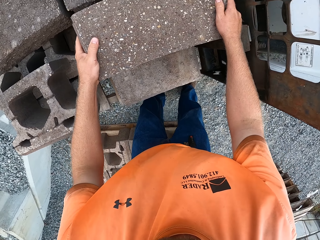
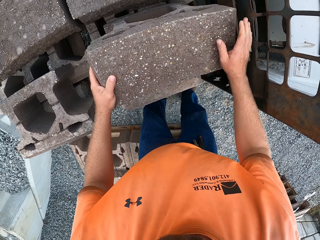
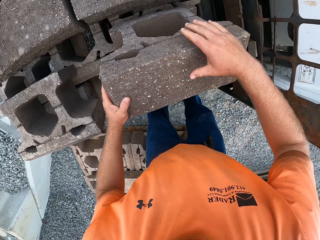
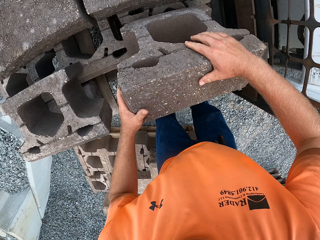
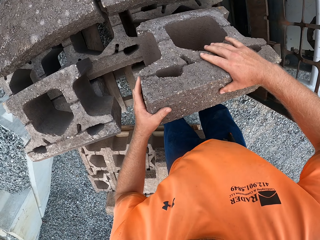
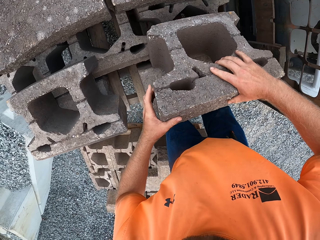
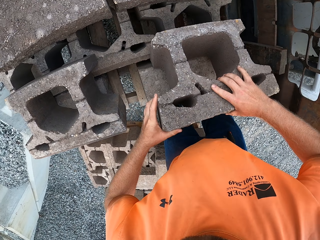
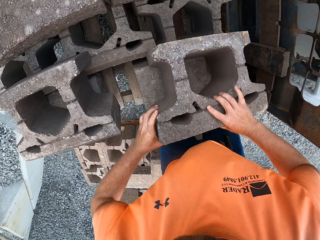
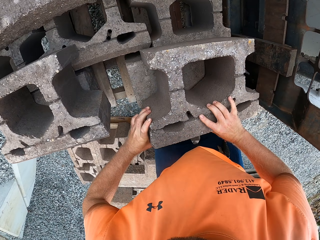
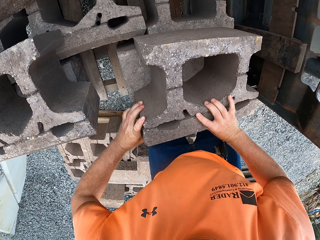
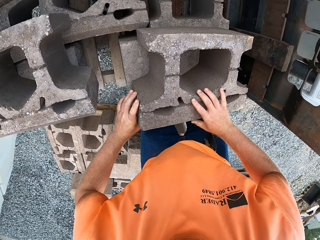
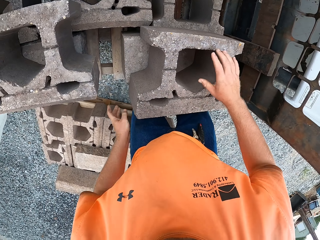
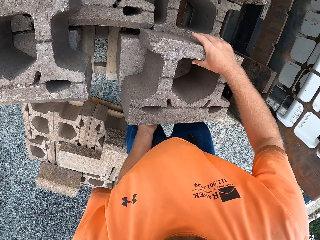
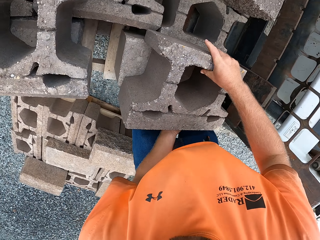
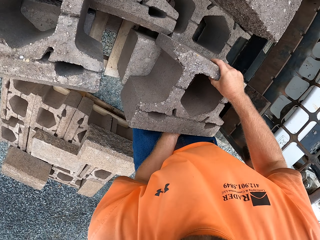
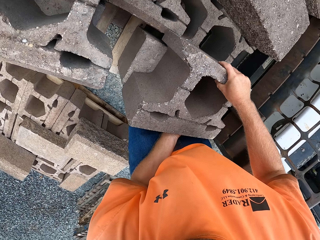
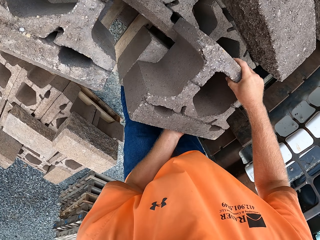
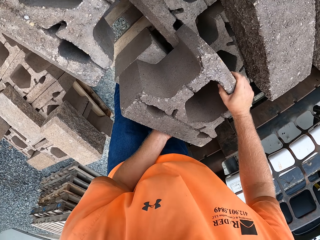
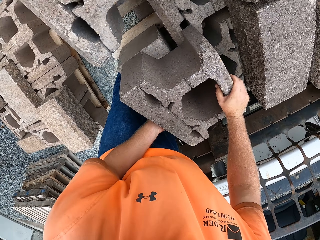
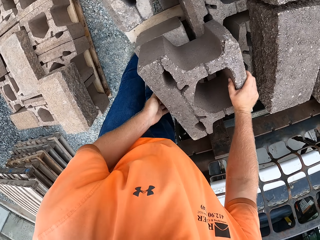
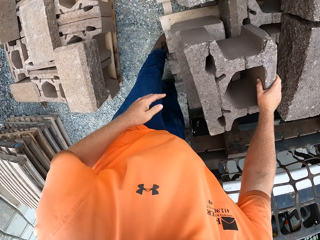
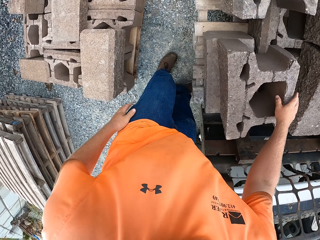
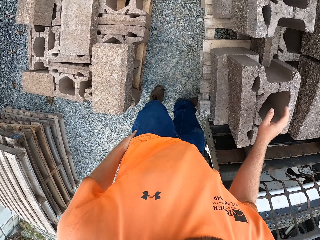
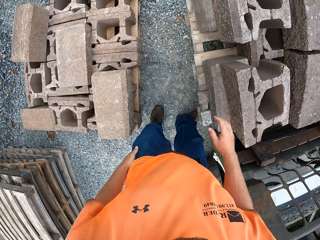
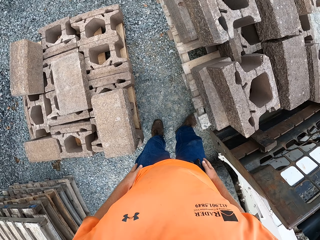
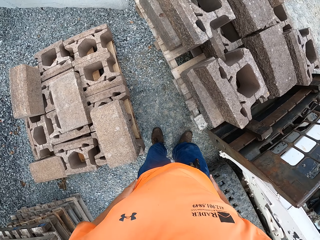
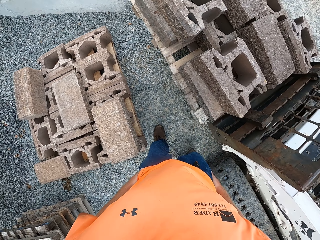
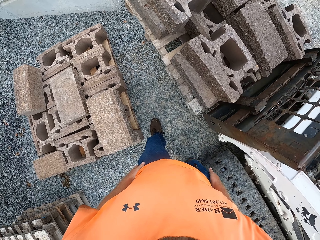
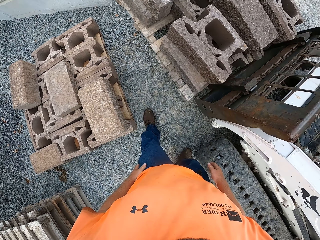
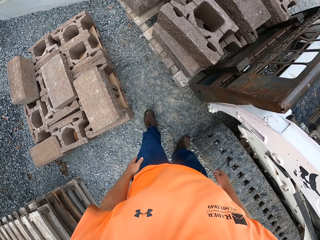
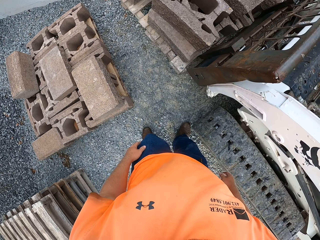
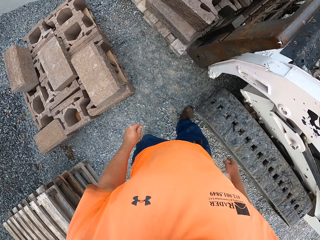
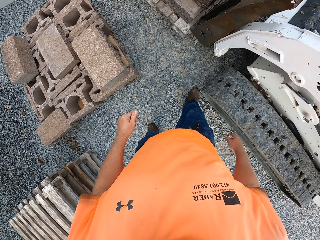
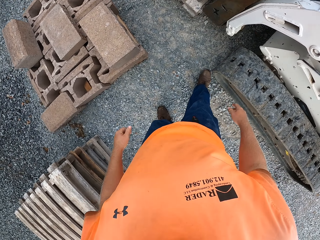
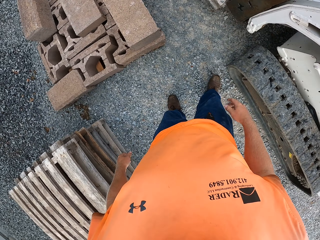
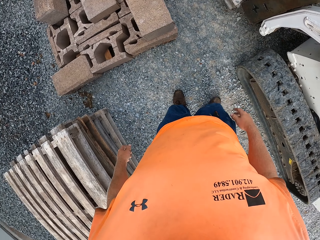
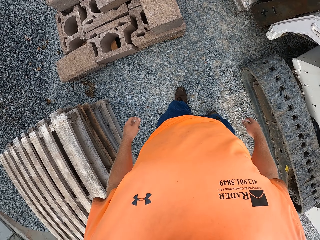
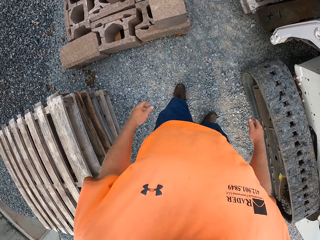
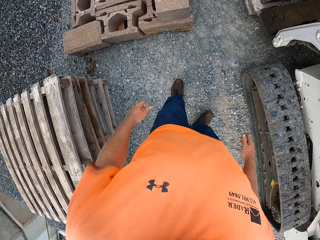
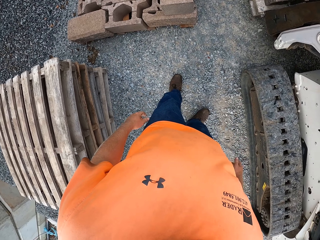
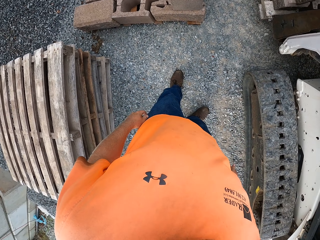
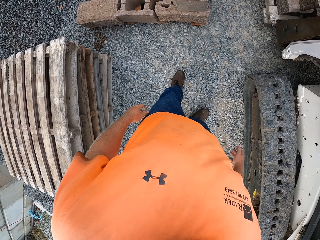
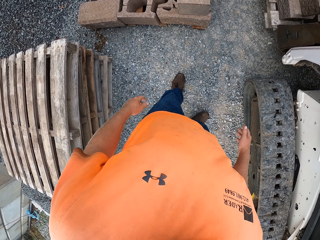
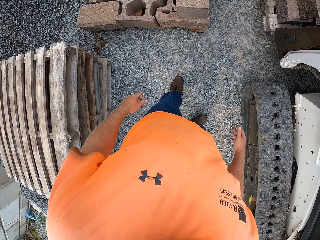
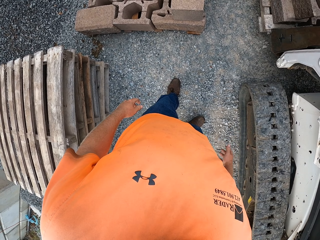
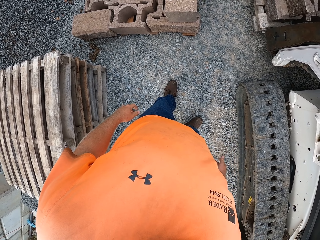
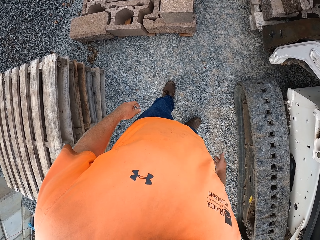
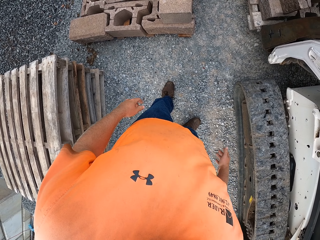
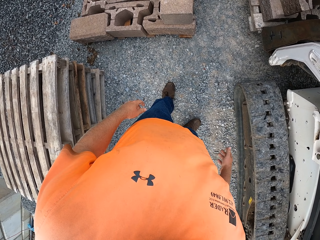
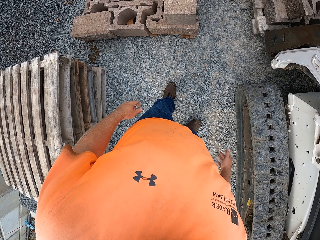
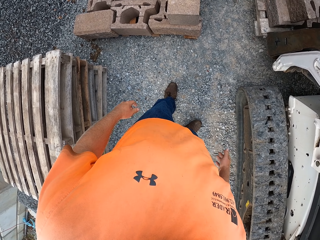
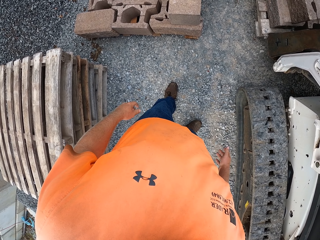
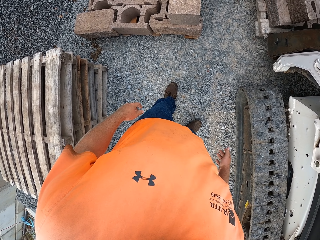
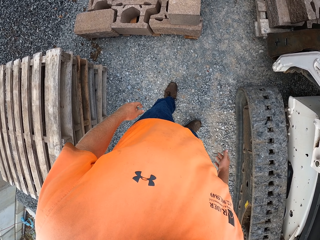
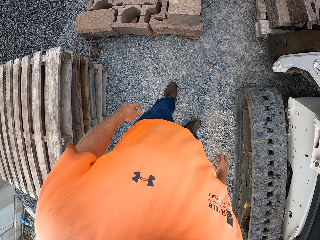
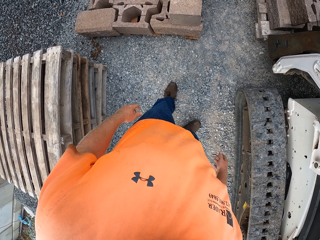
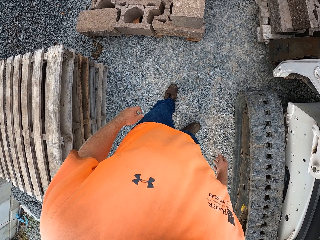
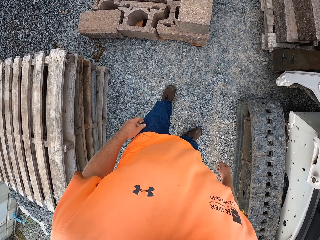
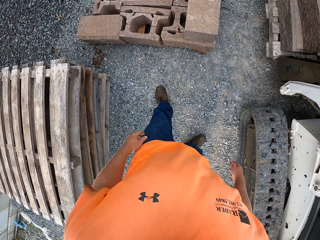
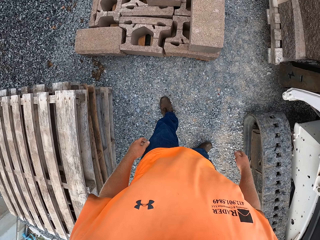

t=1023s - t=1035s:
The camera wearer adjusts the brick on the wood on the pile of bricks on the wood on the forklift with both hands. They touch a stone and turn the stone. They adjust the brick on the concrete block on the wood on the forklift with both hands. They look at the stones, take steps backwards and look at the stones.

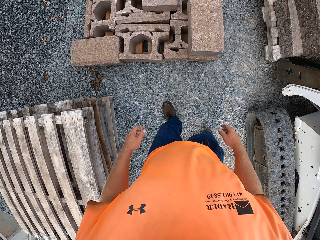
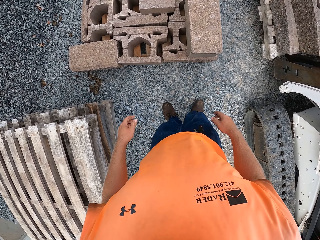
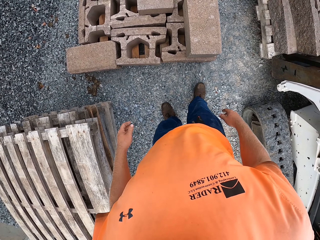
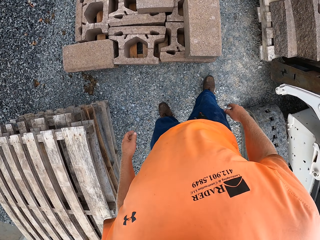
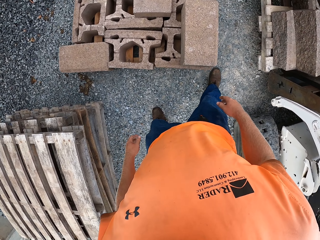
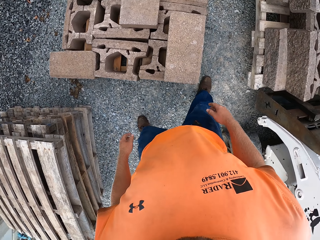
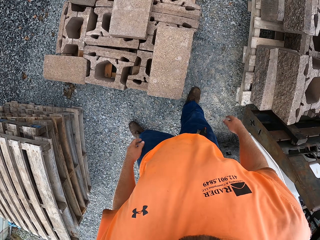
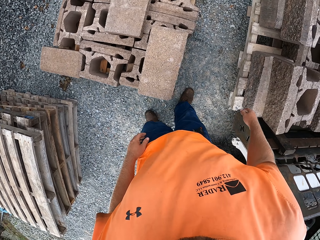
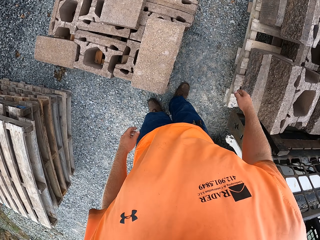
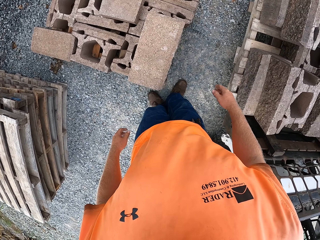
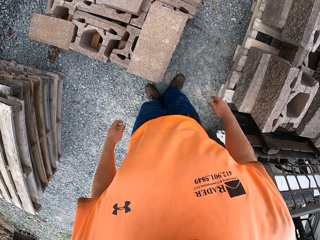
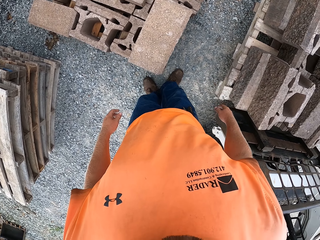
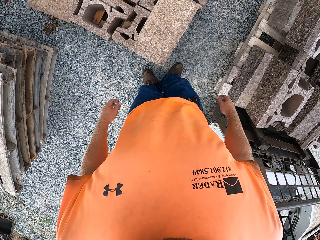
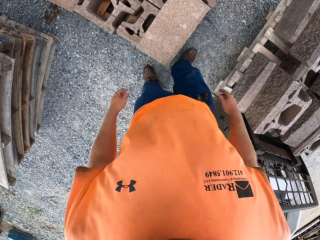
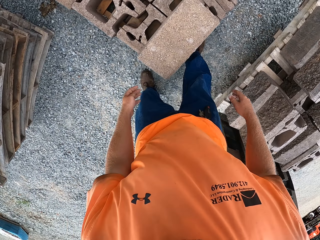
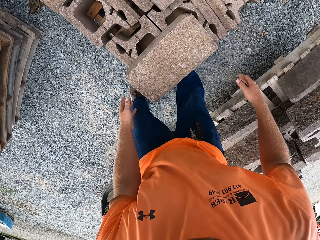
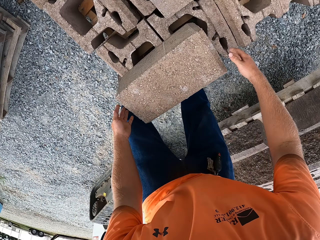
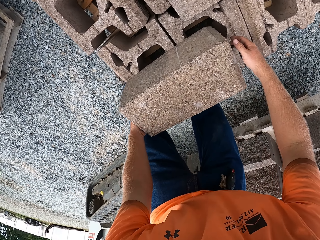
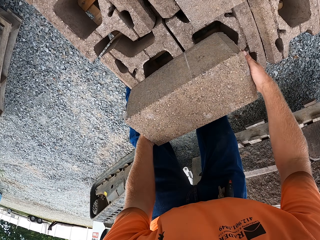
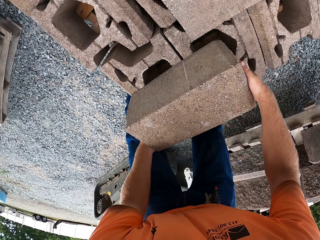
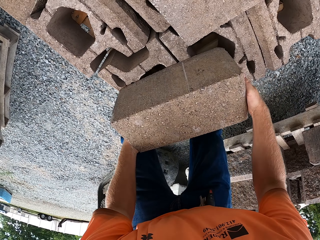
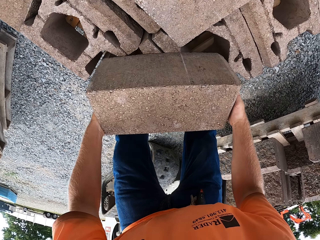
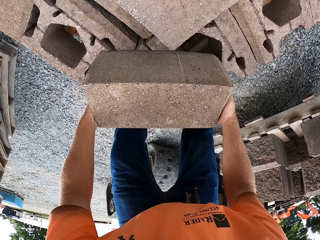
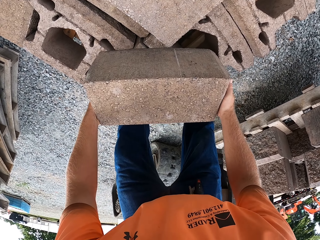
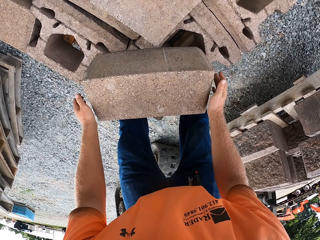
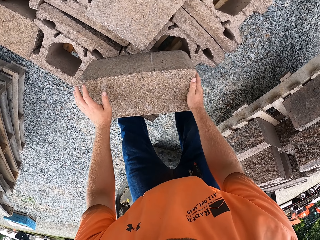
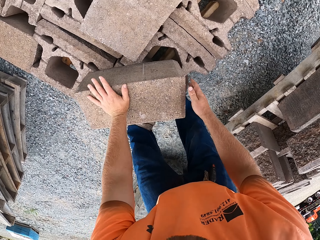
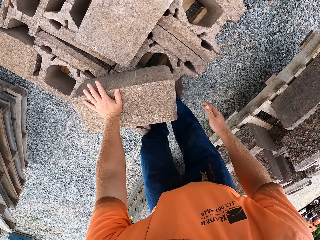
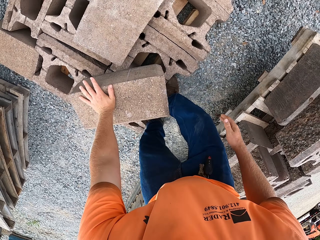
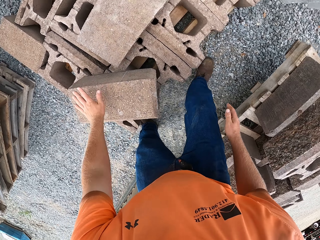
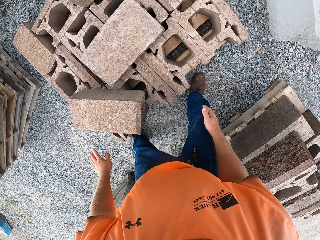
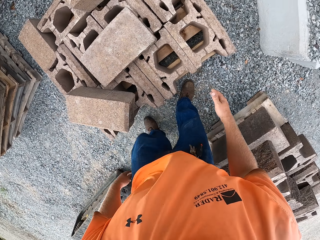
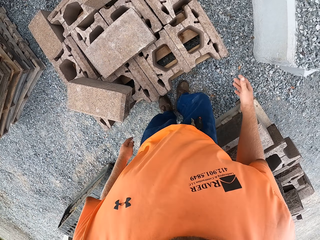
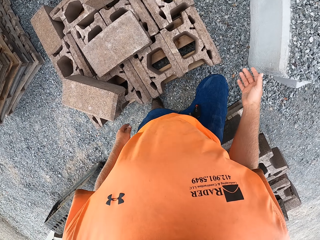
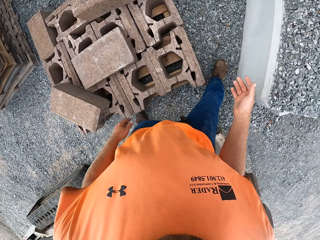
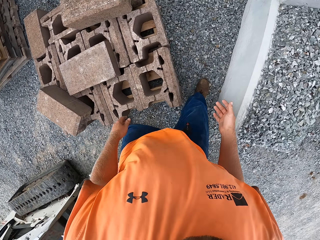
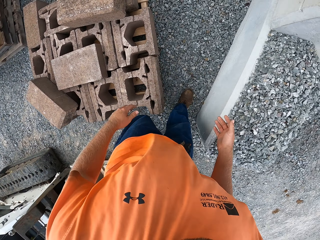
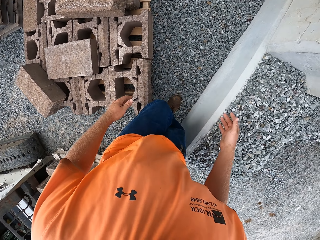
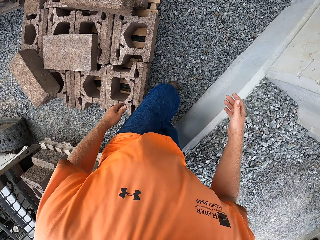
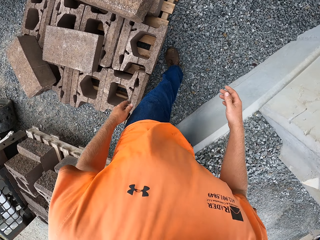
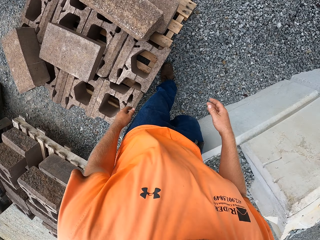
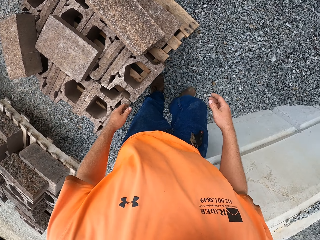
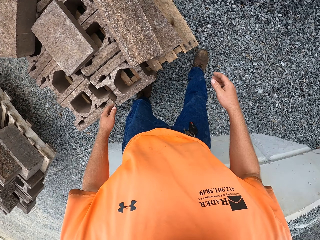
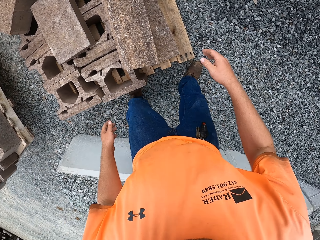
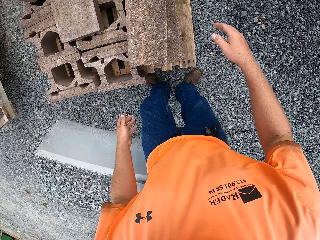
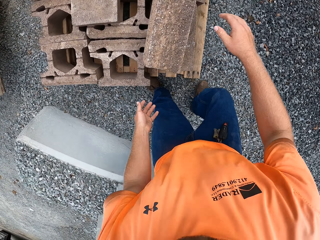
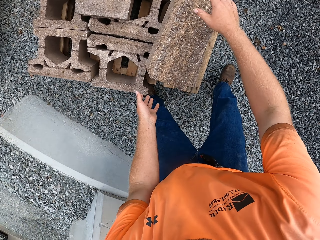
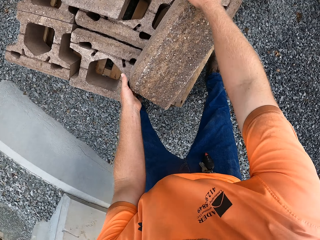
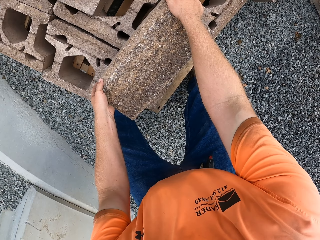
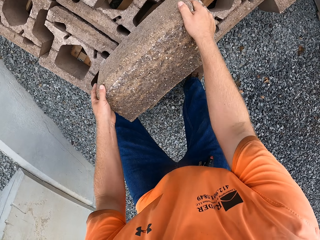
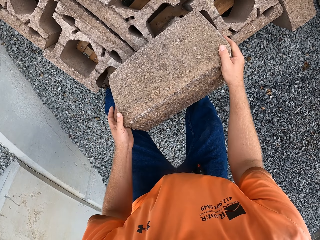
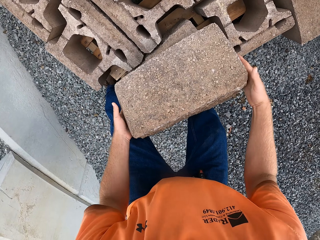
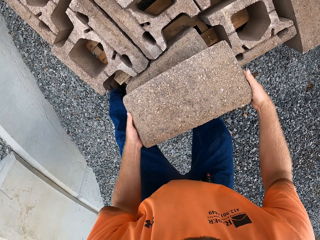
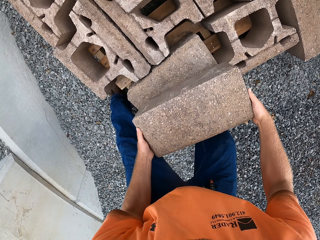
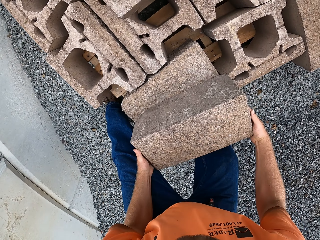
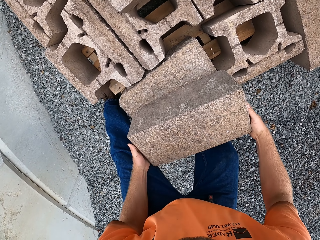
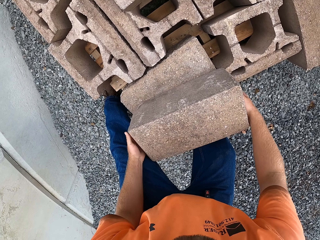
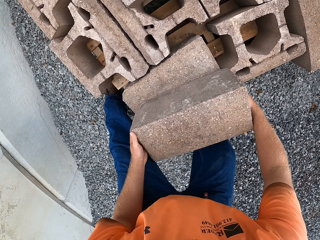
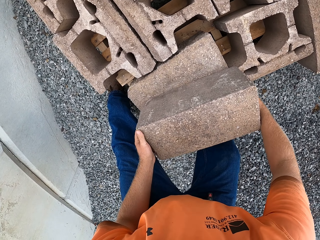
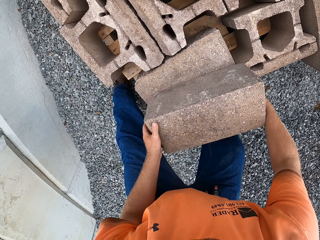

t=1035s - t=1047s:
The camera wearer walks. He adjusts the concrete block or stone on the pile of bricks on the wood on the ground with both hands. He holds the stone. He places his left hand on the concrete block on the pile of bricks on the wood on the ground. He walks. He turns the stone.
